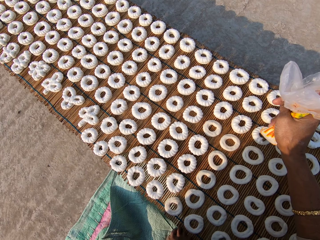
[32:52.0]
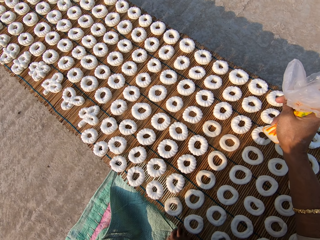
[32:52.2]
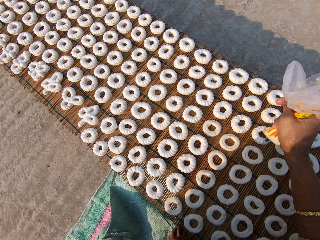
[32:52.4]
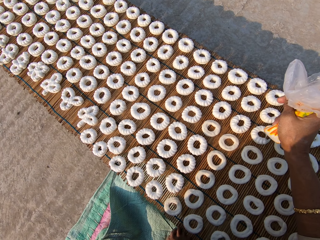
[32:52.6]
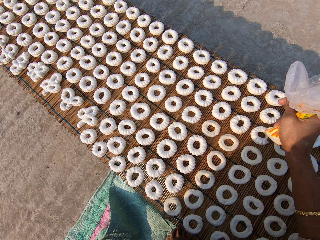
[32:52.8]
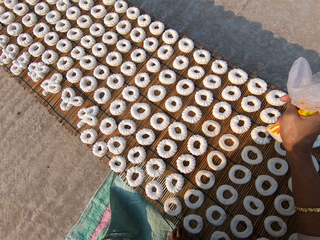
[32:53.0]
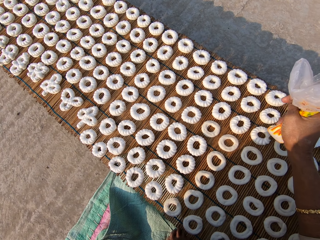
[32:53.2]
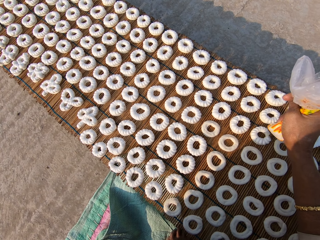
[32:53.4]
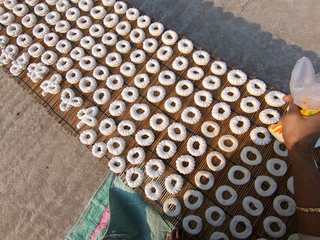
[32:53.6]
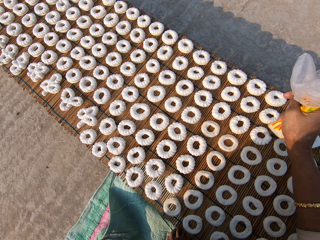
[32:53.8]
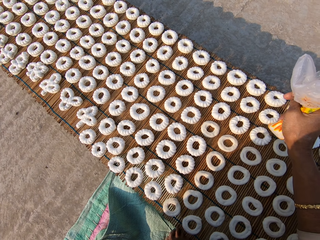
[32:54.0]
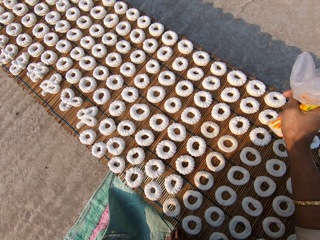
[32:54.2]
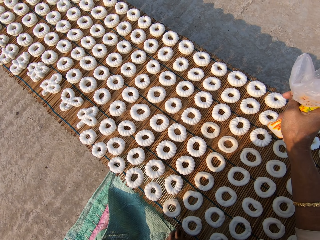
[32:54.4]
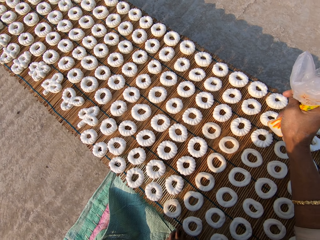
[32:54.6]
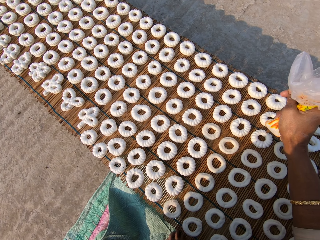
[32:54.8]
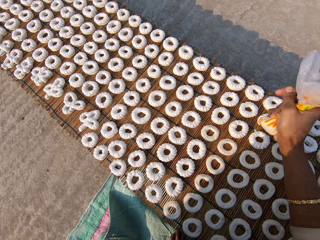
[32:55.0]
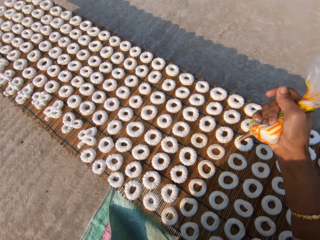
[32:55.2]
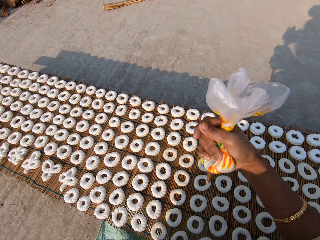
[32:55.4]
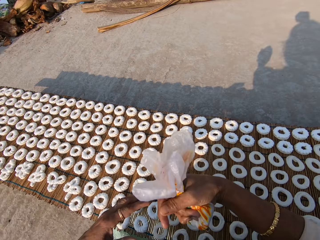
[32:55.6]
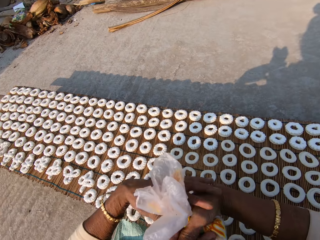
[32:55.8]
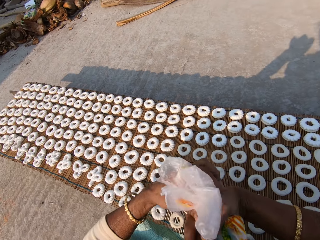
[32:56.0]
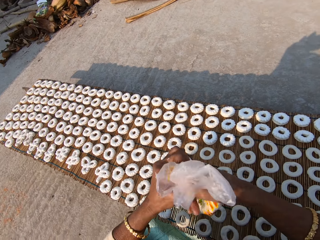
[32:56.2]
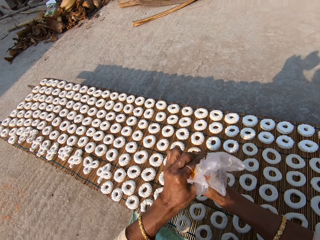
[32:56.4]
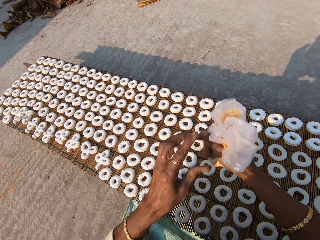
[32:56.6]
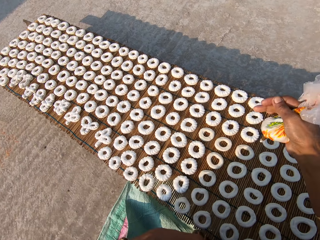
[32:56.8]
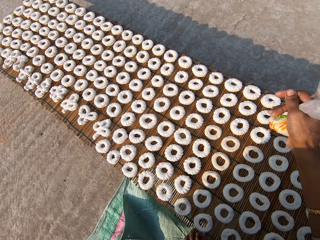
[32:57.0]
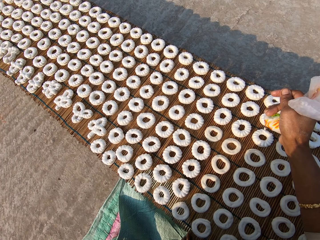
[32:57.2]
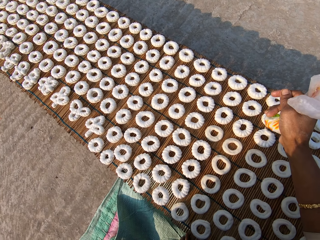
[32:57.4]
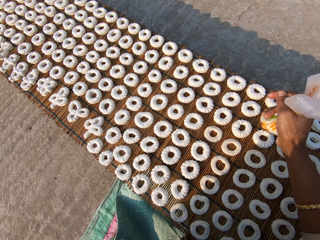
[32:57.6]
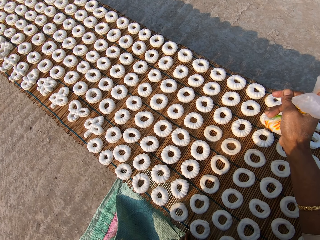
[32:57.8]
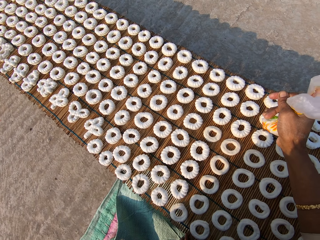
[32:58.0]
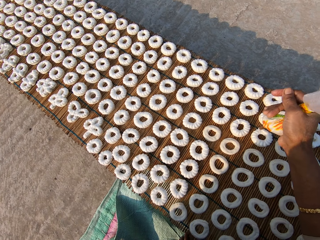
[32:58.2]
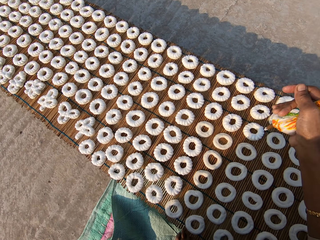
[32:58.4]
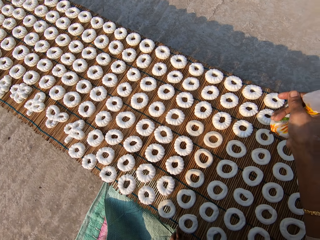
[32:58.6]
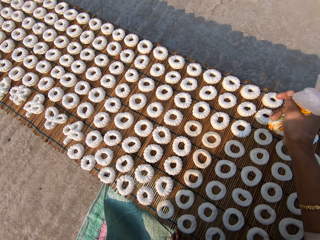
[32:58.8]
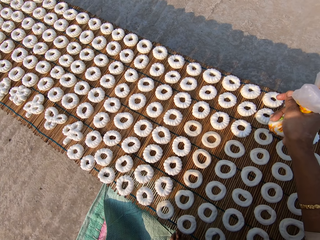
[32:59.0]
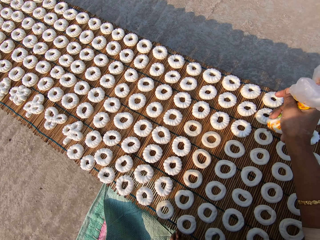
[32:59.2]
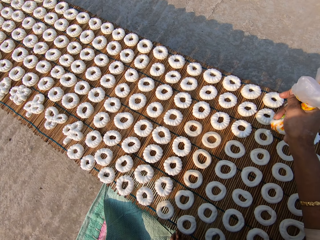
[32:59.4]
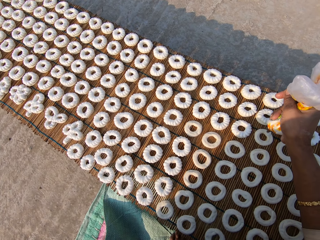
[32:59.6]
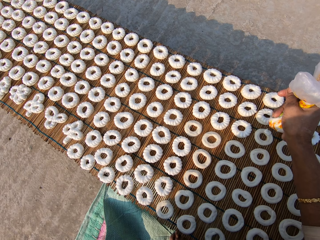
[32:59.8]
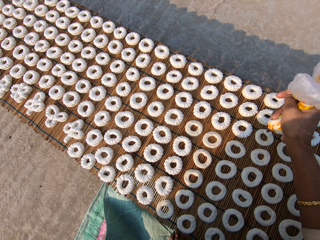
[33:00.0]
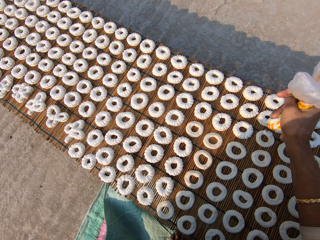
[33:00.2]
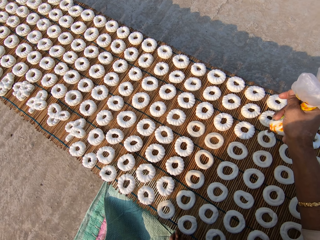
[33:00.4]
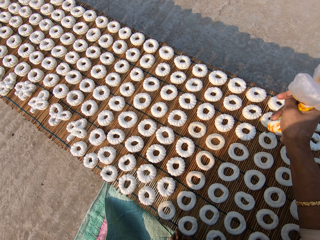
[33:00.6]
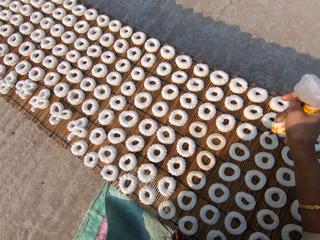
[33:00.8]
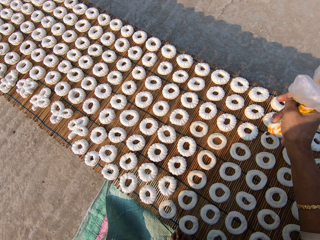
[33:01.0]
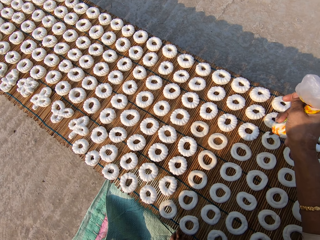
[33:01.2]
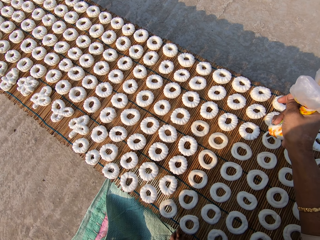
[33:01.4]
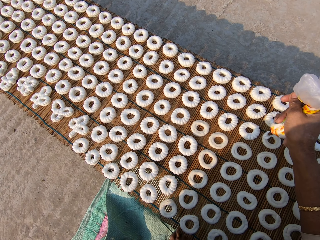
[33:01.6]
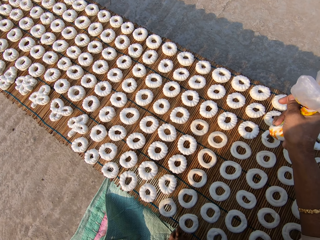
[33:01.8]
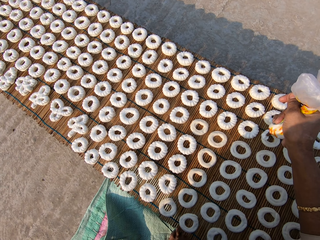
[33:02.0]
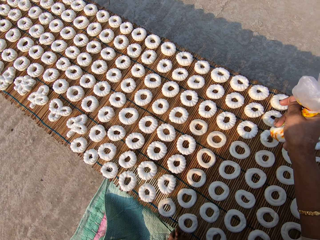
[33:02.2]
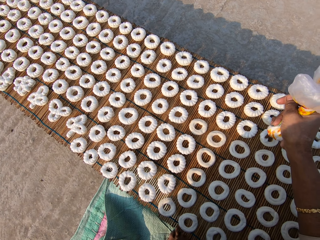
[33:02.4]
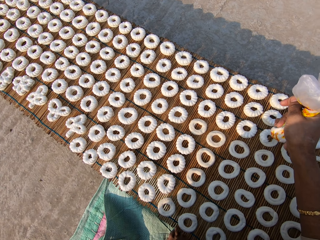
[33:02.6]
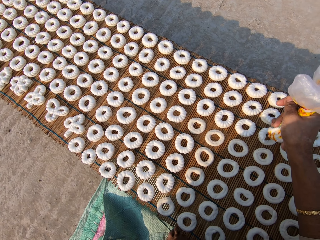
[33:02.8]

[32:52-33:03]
The camera wearer rotates the cream. She adjusts the piping bag in her right hand with her left hand. She decorates a dough on the mat with icing from the piping bag in her right hand. She decorates the dough again.

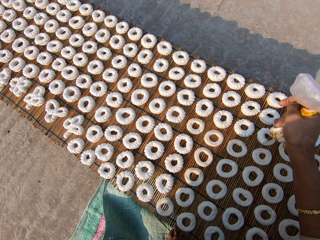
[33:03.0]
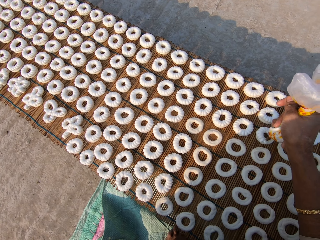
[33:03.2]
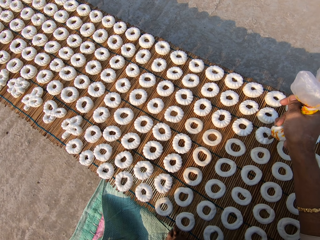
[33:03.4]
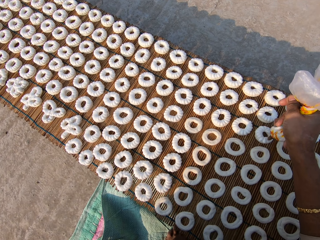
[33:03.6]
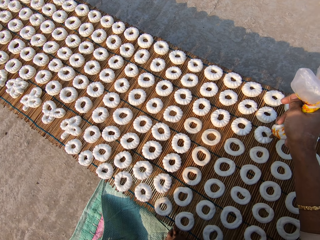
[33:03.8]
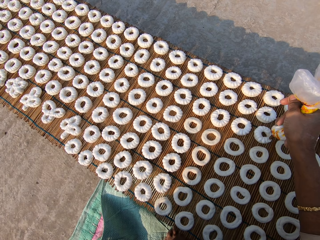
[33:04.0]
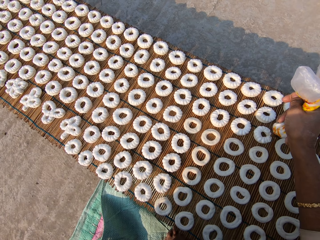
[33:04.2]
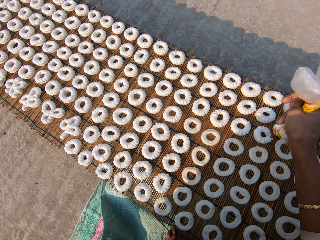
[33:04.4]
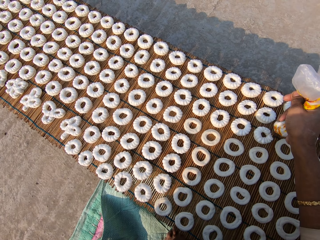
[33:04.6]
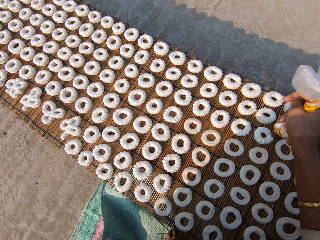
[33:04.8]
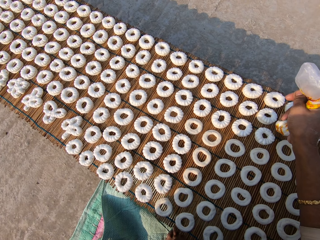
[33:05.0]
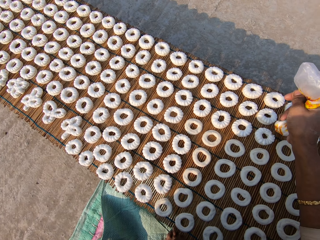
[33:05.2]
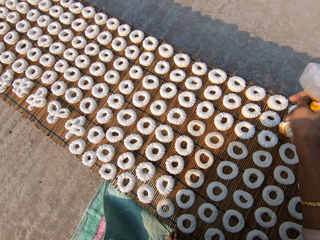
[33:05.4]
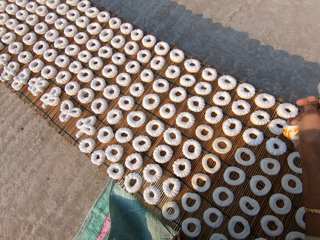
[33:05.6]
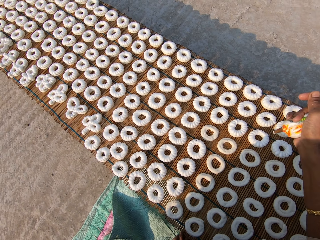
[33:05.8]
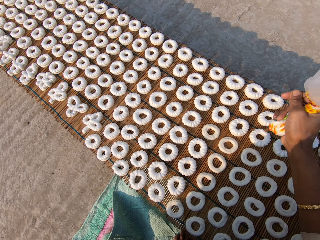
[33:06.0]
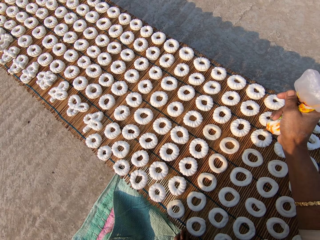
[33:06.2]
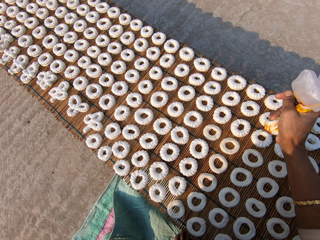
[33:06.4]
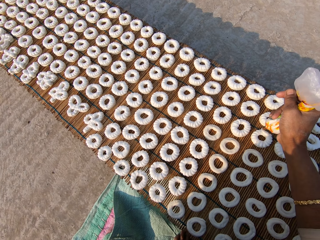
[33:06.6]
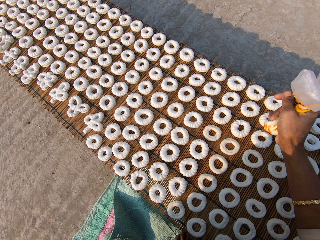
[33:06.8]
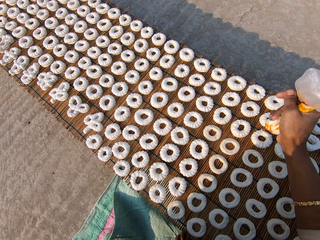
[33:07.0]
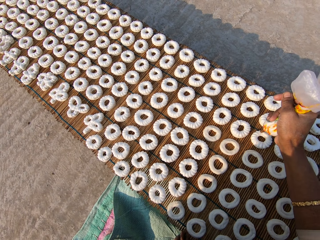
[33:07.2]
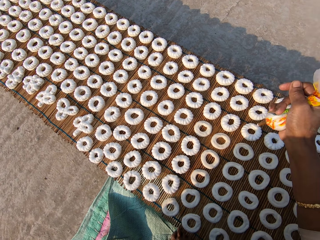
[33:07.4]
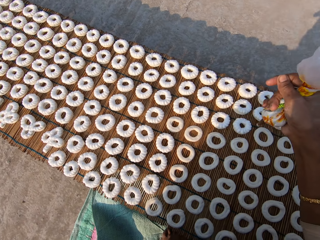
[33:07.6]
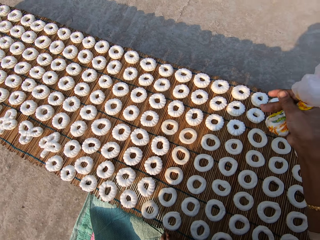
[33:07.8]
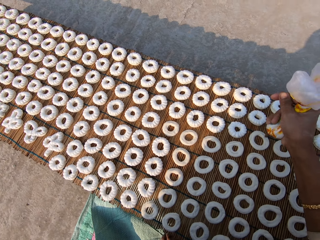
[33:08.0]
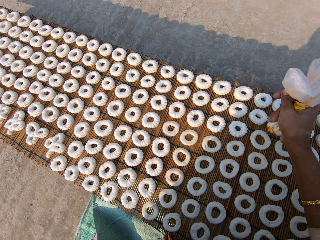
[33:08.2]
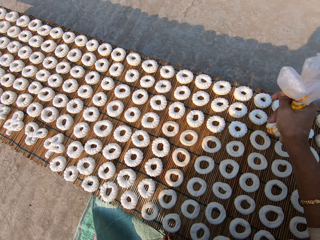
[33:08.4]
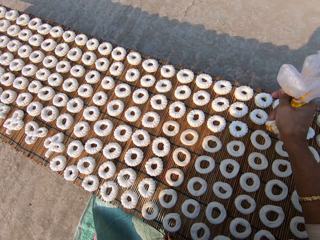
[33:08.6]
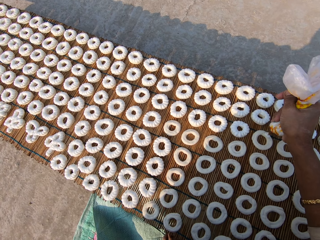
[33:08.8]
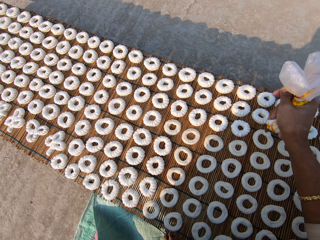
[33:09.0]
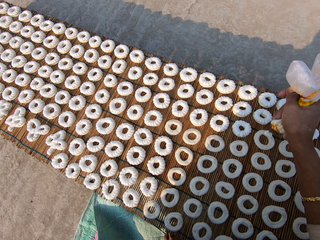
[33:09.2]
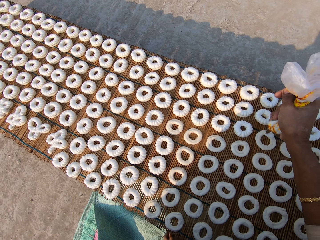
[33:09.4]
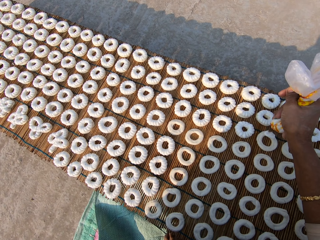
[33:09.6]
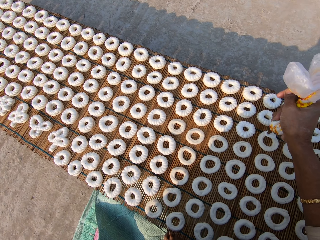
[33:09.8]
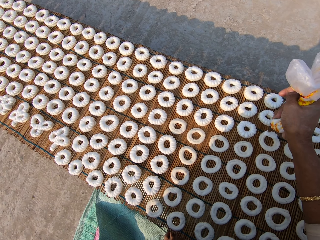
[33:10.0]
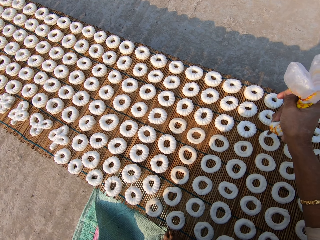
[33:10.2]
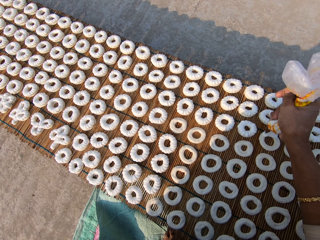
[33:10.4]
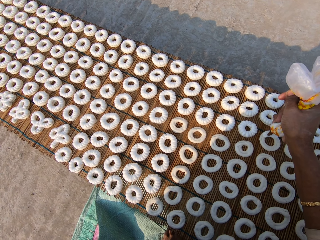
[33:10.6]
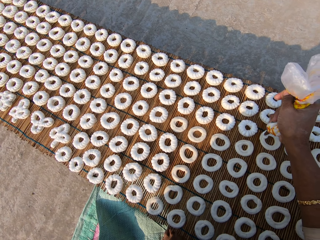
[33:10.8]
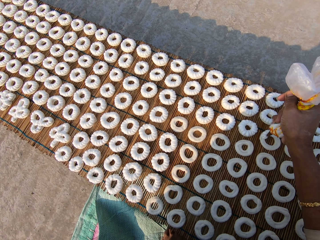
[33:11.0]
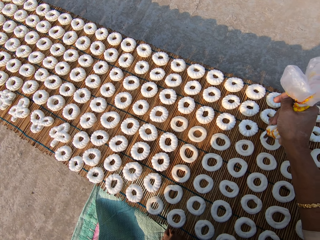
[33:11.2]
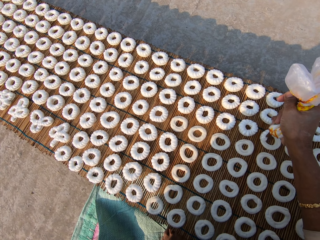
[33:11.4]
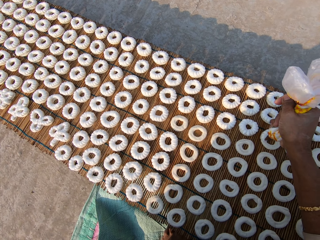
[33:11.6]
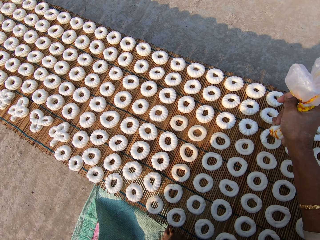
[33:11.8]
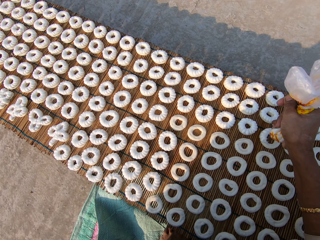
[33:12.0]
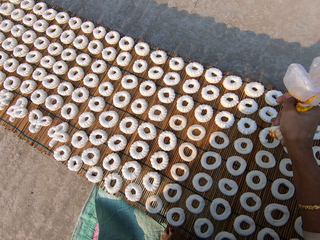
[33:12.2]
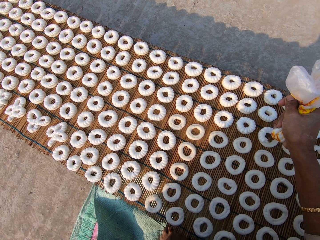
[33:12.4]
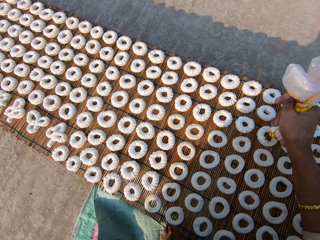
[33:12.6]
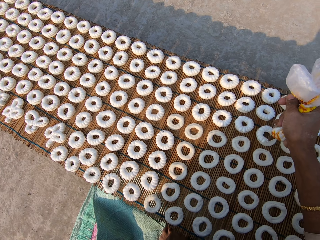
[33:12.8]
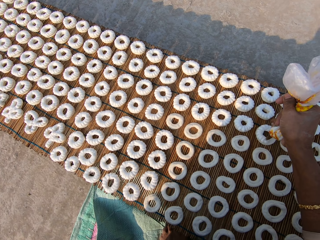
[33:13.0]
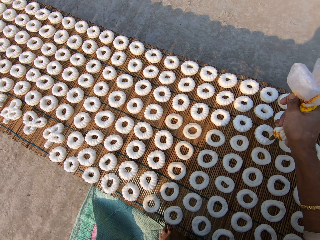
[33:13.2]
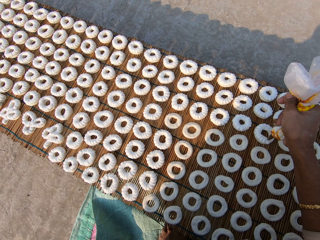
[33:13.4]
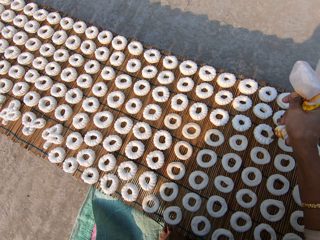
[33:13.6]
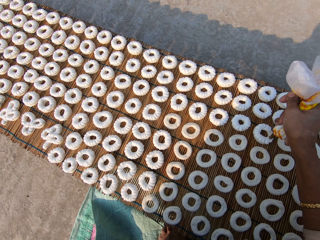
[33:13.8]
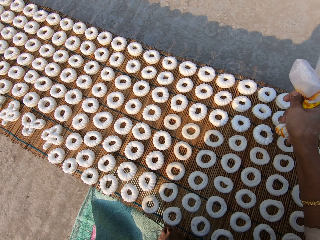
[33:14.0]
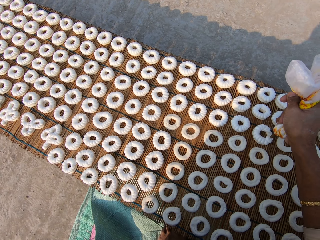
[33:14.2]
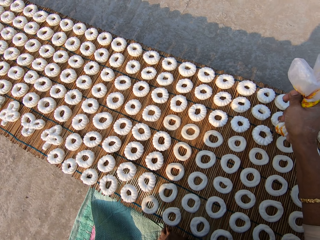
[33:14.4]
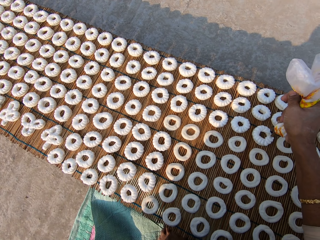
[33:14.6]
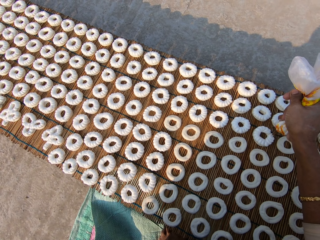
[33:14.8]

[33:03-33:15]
The camera wearer decorates a dough on the mat with icing from the piping bag in her right hand. She decorates the dough again.
